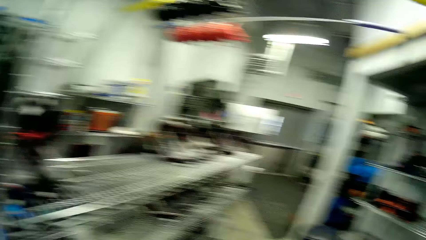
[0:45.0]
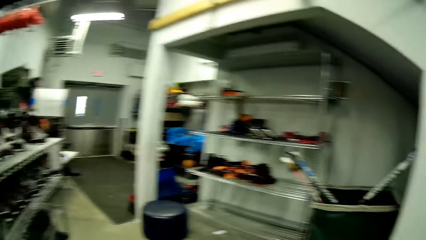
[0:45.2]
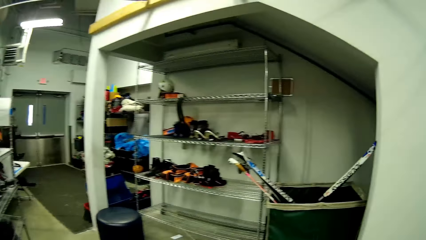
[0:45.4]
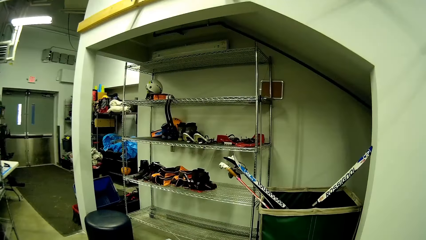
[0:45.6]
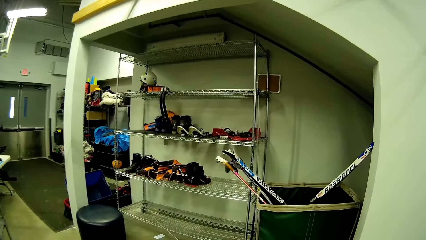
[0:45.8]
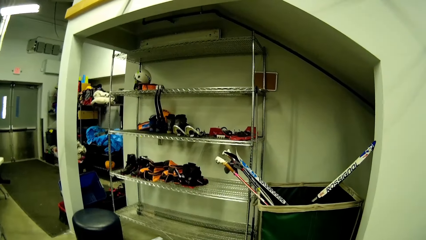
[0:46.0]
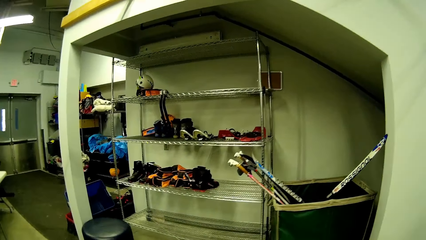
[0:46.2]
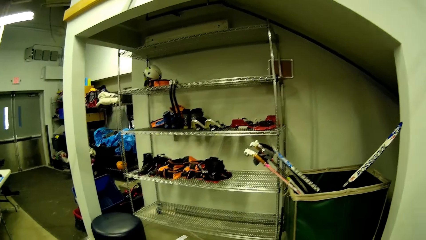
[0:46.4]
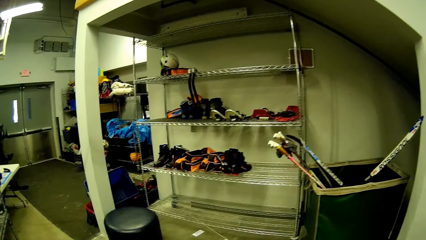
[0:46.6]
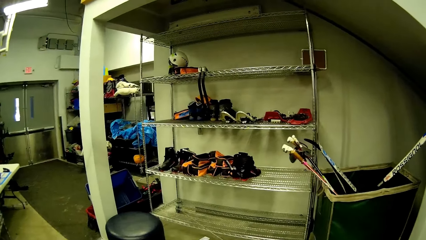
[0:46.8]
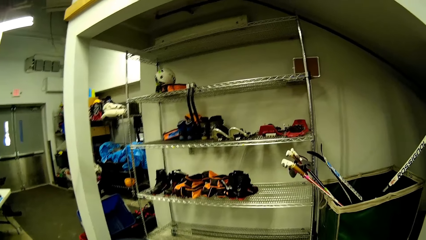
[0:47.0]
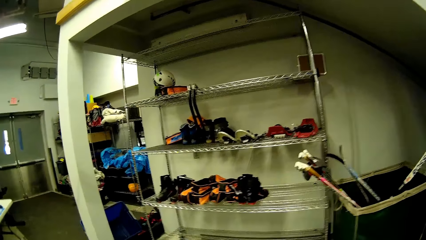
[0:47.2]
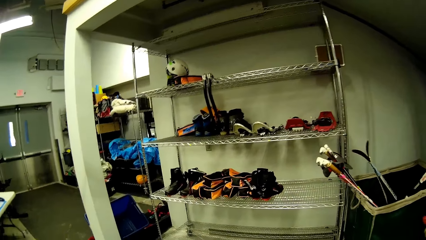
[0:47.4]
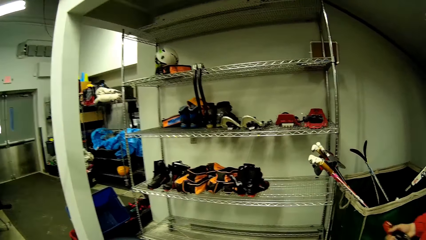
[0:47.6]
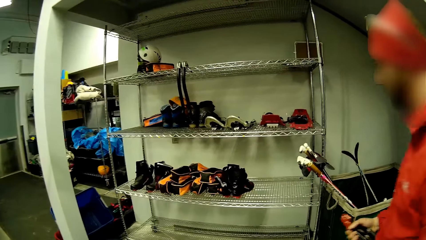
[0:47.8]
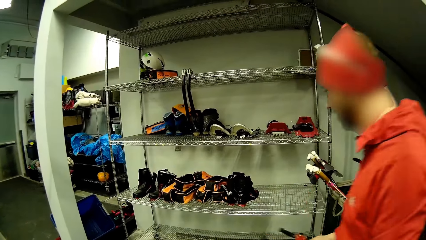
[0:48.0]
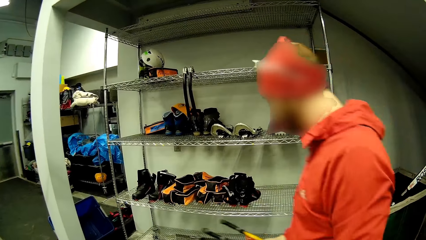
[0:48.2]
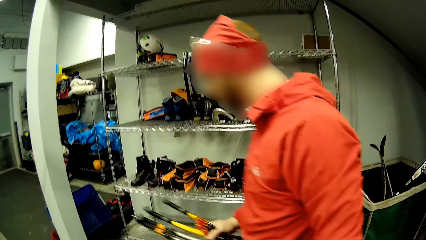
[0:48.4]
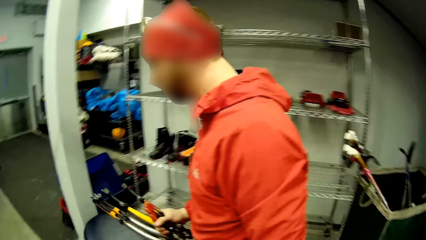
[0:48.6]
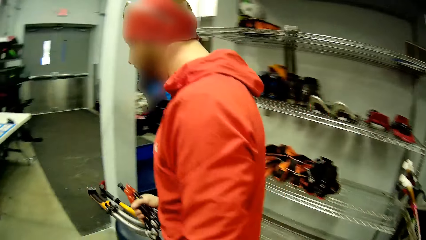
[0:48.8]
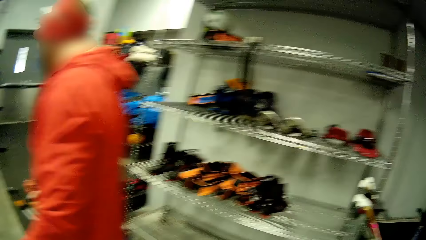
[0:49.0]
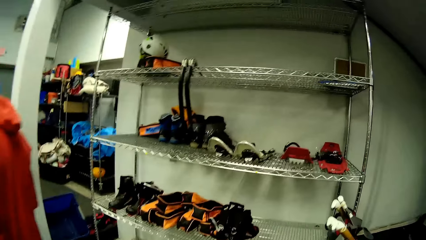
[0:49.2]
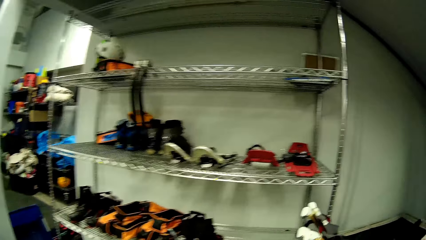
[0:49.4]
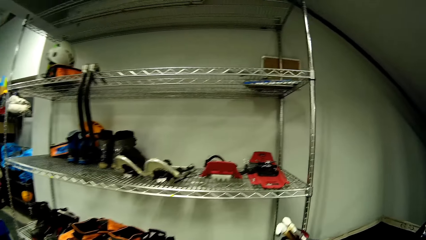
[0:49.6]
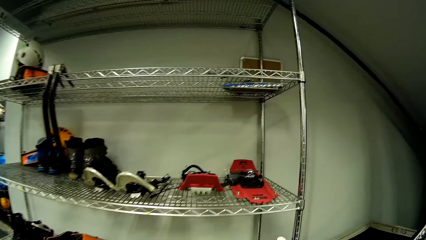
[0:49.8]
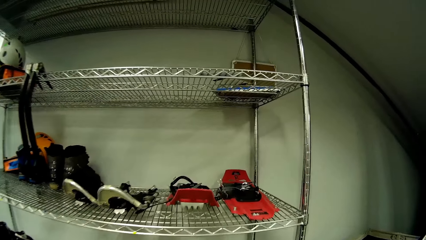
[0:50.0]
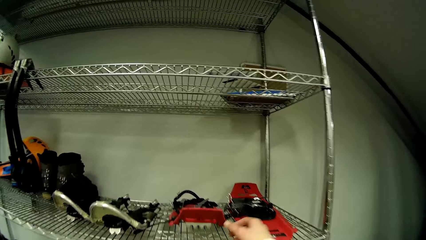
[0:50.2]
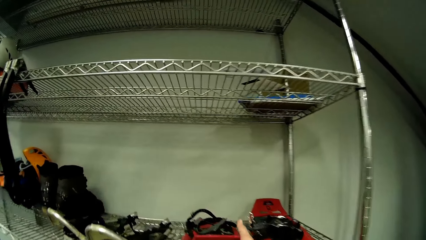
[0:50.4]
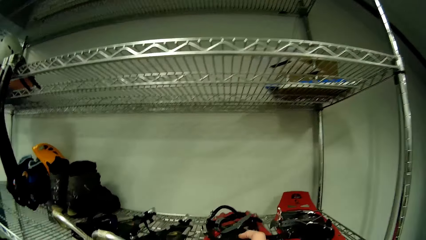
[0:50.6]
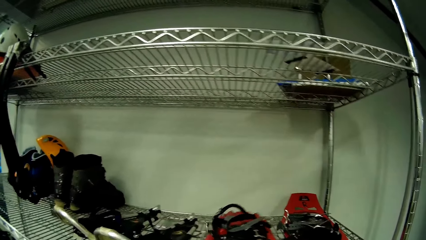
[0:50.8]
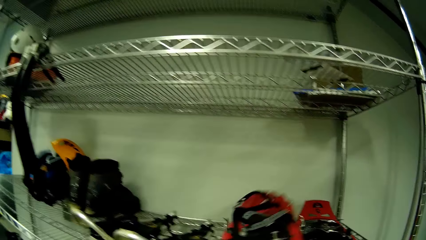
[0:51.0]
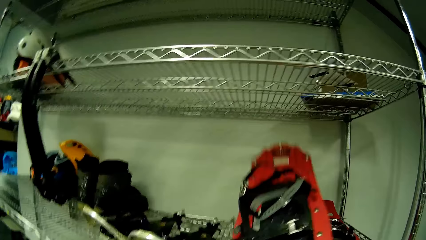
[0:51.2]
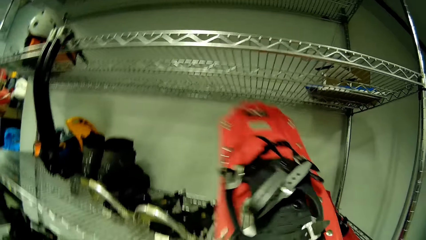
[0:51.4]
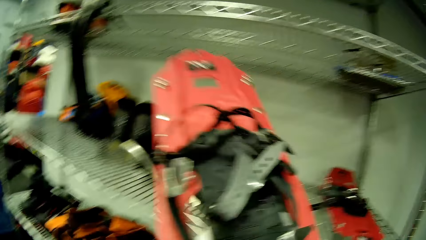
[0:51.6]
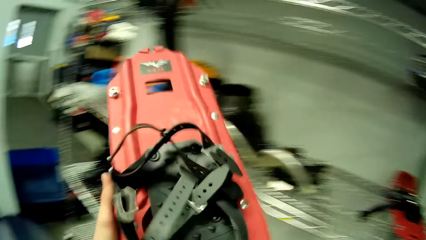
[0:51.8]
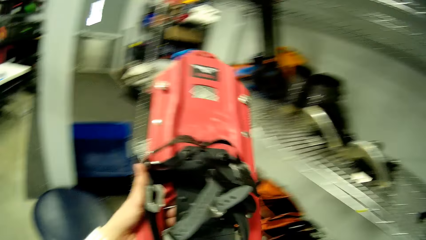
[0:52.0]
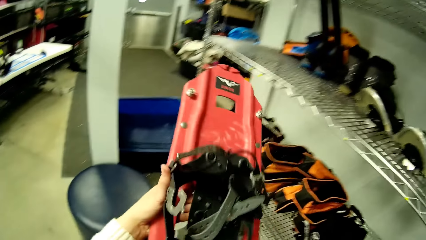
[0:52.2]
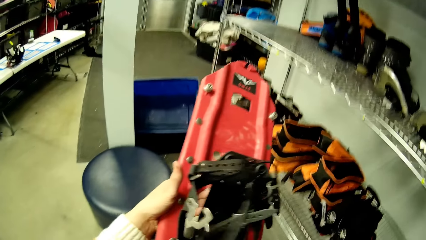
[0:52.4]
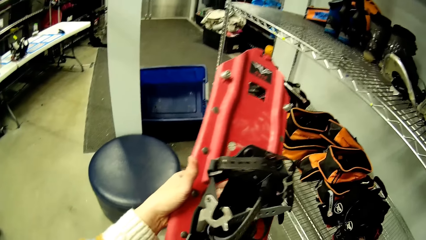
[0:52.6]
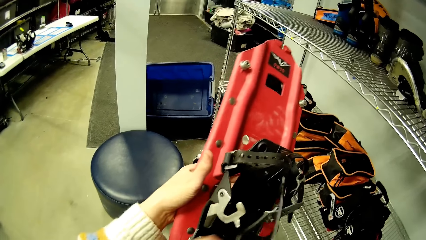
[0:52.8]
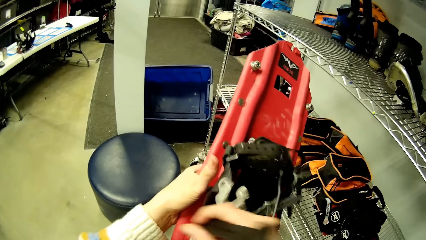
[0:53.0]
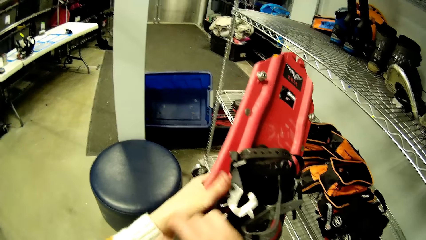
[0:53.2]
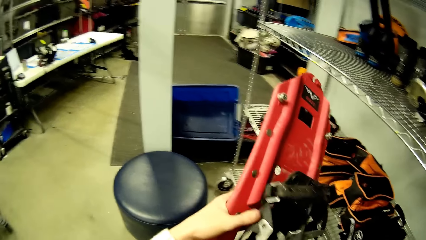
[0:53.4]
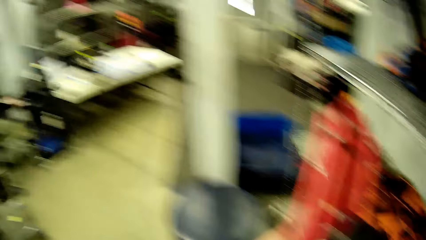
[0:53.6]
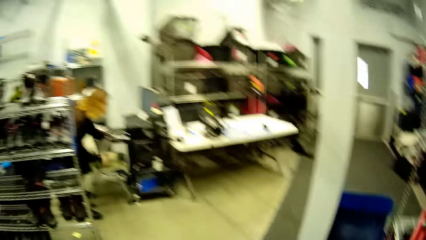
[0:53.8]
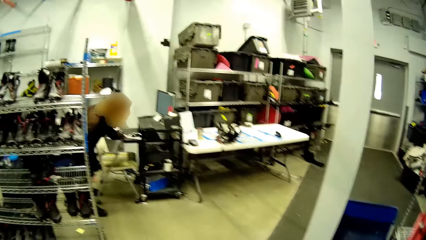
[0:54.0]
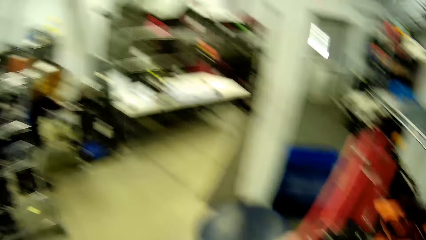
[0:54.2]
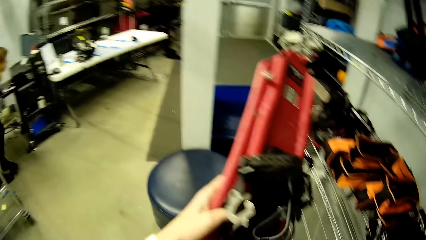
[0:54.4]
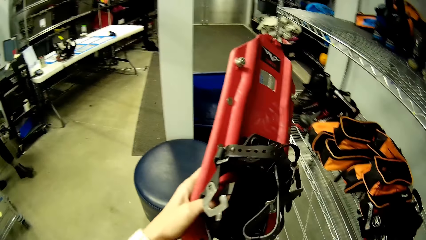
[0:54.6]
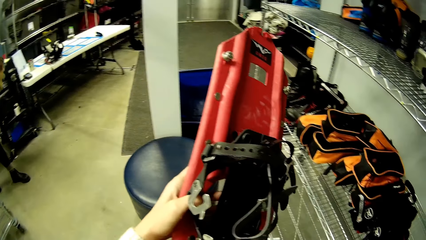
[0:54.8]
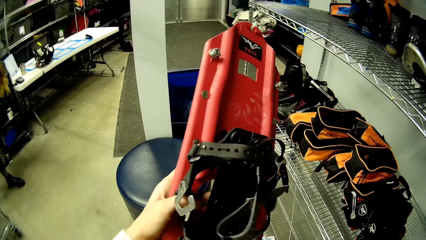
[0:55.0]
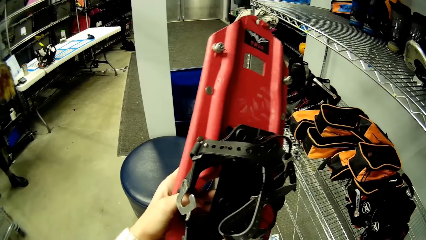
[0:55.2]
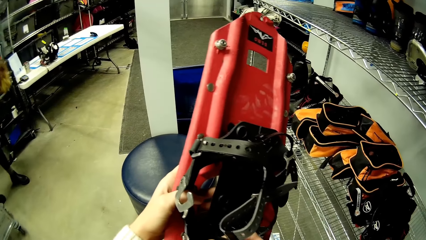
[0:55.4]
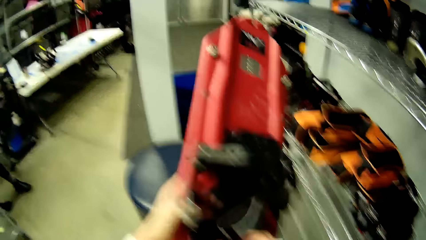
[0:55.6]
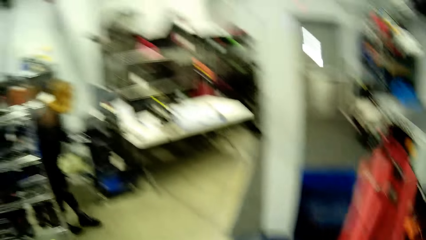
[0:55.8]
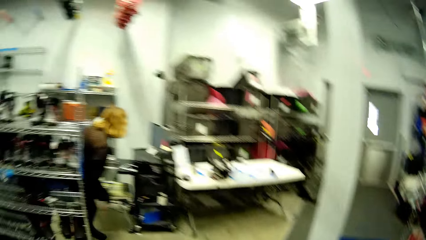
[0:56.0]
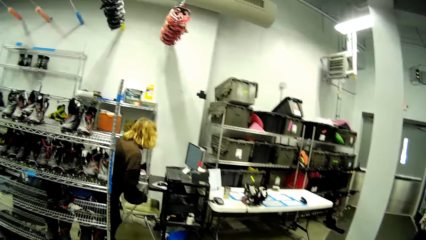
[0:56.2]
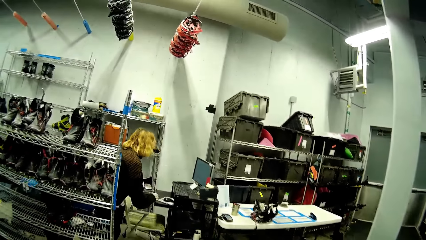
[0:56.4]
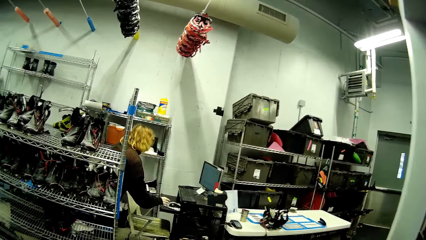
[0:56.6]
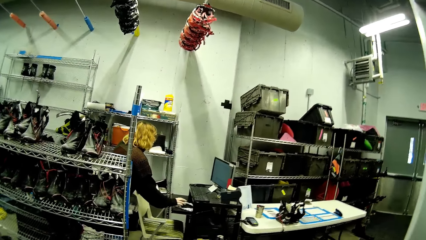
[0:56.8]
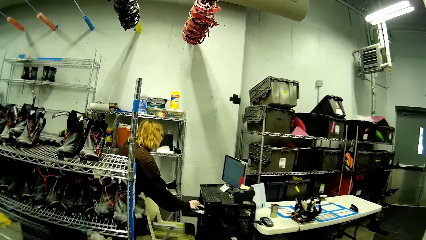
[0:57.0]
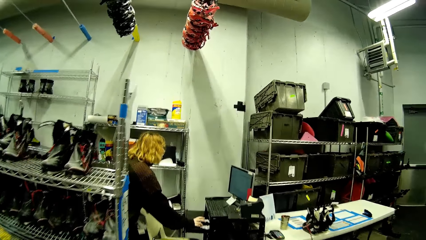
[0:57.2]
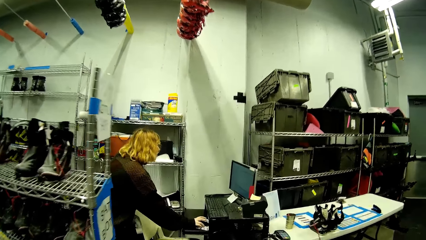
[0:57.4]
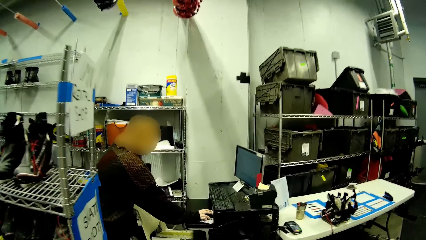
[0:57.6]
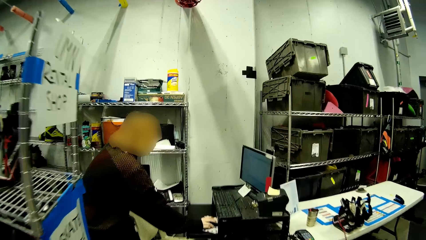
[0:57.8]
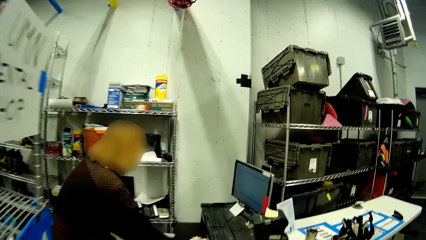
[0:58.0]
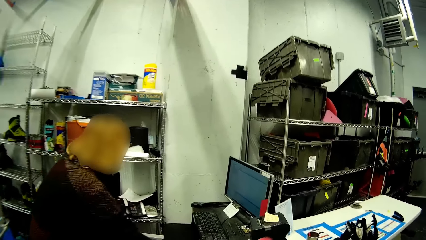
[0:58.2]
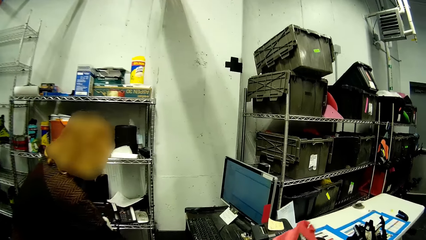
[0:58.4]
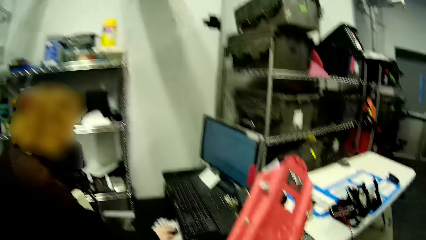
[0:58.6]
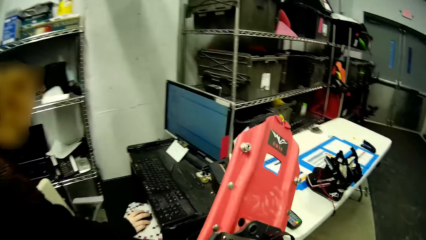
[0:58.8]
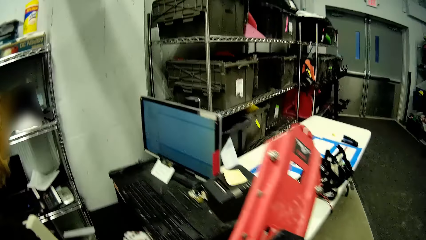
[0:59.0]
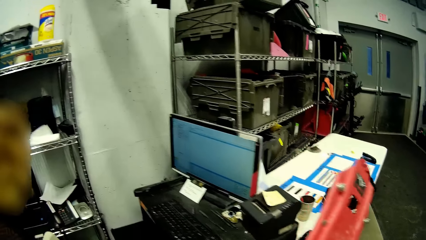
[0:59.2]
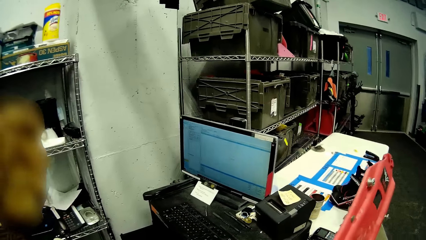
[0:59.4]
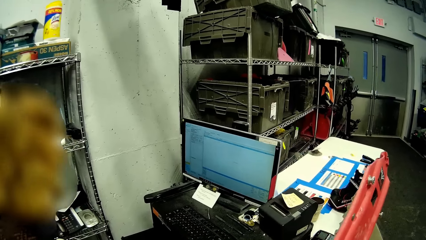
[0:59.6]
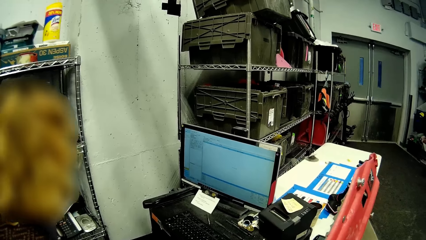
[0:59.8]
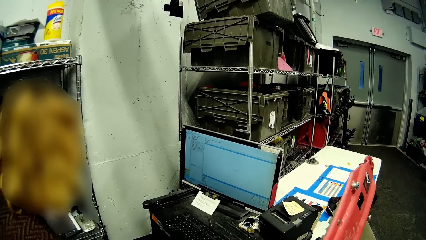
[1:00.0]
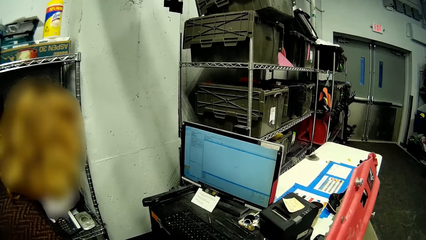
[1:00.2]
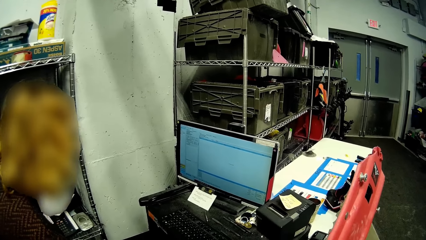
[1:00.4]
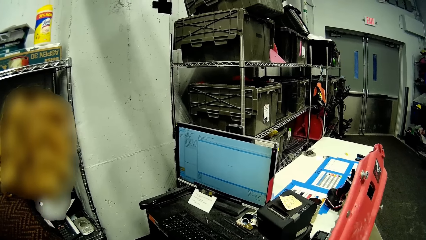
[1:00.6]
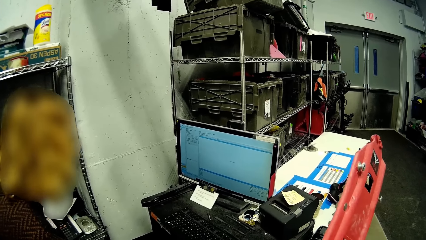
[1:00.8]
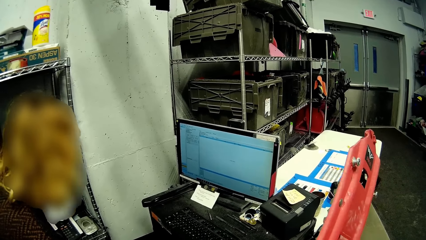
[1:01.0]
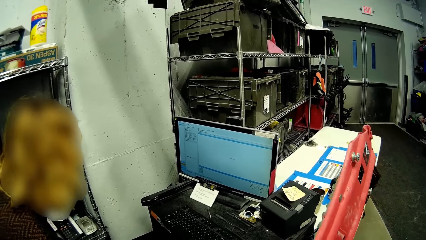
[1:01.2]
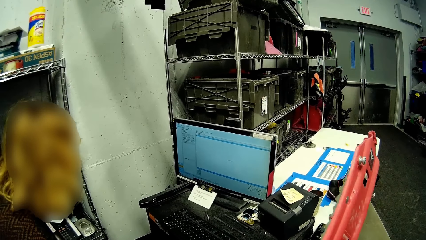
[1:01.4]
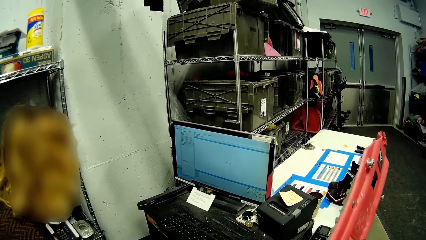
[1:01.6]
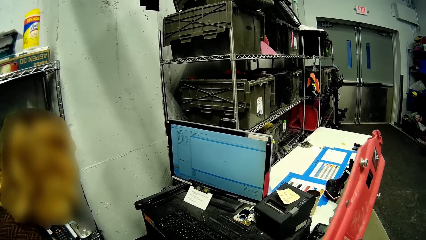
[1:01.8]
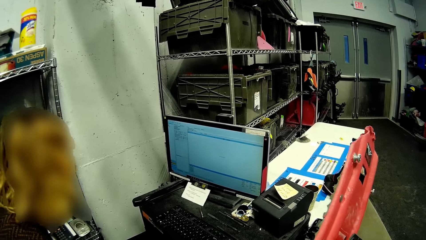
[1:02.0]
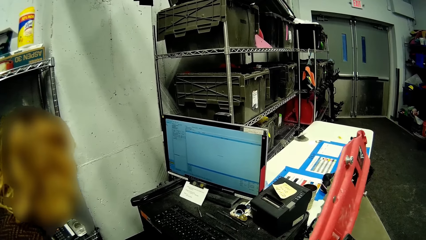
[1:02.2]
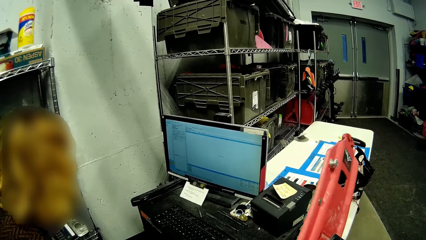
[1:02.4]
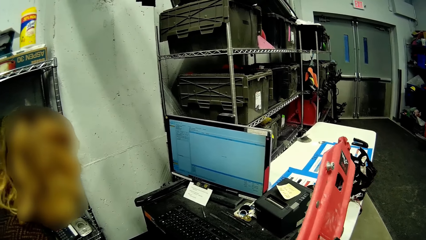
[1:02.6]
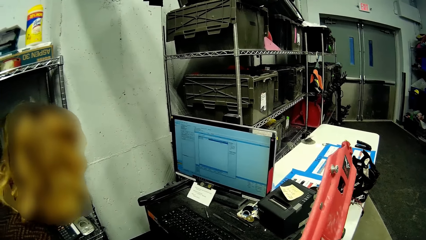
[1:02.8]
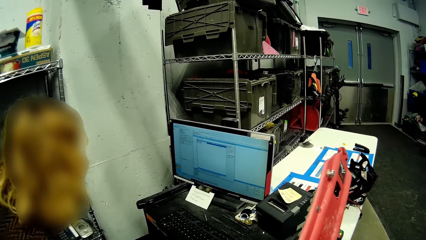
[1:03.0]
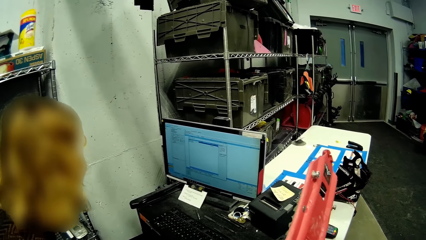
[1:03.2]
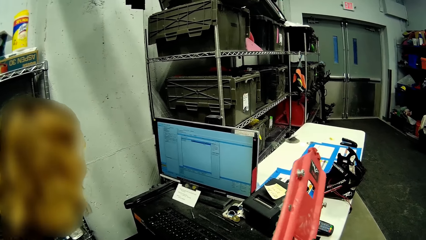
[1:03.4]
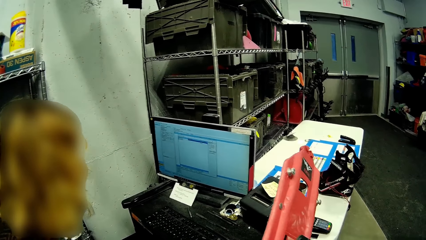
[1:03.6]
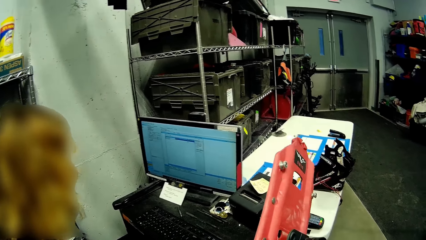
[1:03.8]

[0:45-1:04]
The camera wearer looks around. A man passes by the camera wearer. The man holds a Cassin X-Dreams with his right hand. The camera wearer looks around. They carry a ski snowboard. They pick up snow shoes from the rack. They hold the snow shoes with both hands. They look around. They look at the snow shoes. They look around. A woman uses a desktop. The camera wearer walks around. The woman operates the computer.
